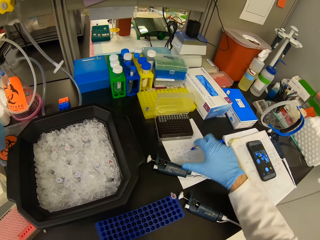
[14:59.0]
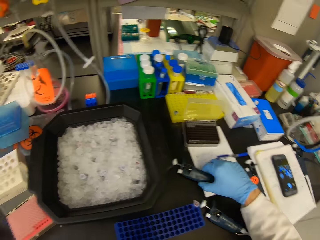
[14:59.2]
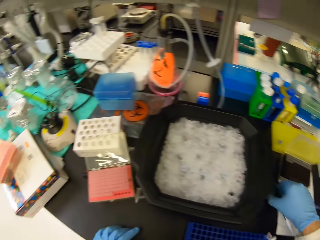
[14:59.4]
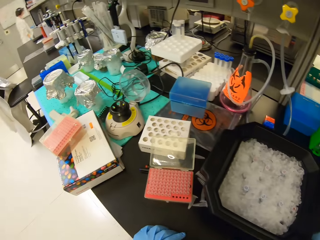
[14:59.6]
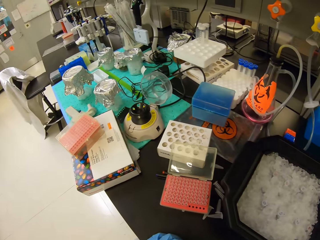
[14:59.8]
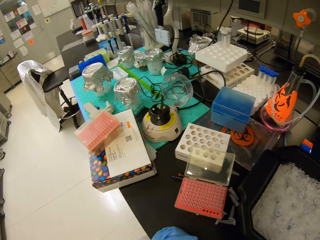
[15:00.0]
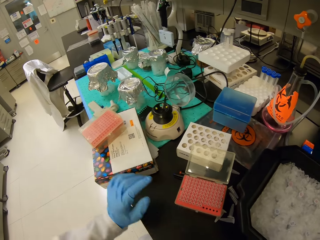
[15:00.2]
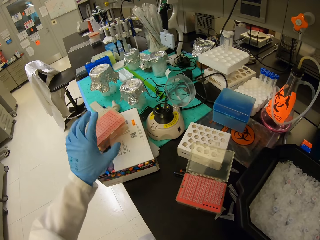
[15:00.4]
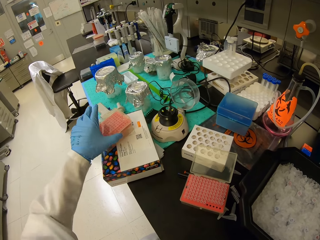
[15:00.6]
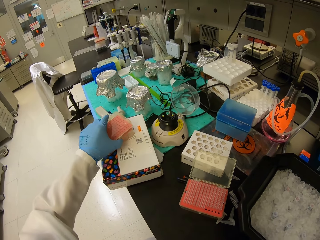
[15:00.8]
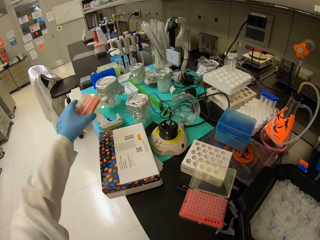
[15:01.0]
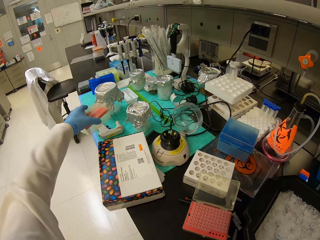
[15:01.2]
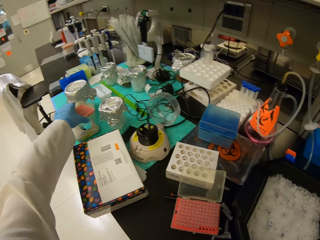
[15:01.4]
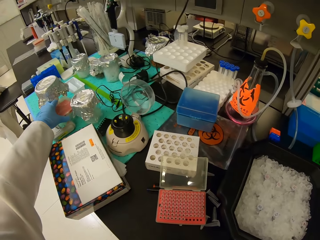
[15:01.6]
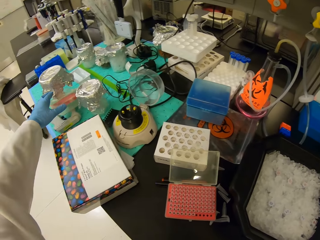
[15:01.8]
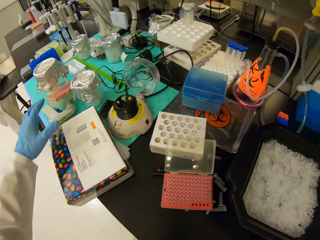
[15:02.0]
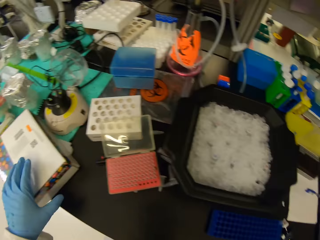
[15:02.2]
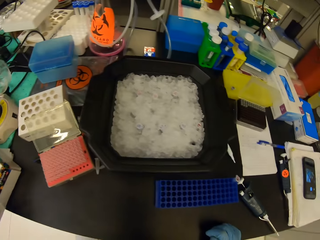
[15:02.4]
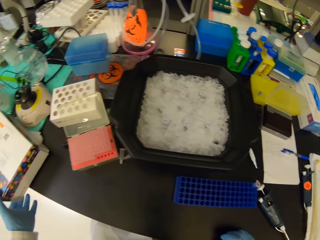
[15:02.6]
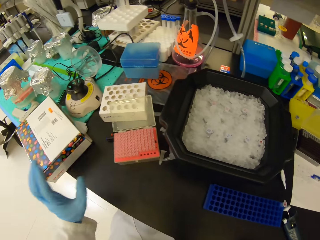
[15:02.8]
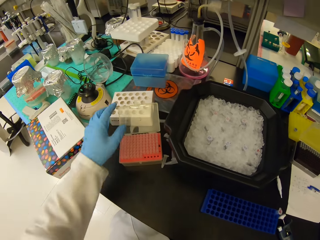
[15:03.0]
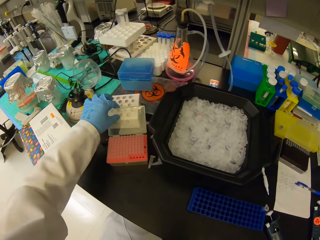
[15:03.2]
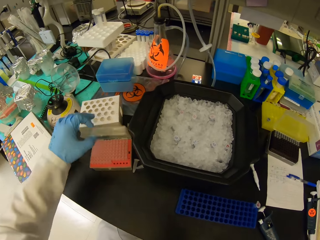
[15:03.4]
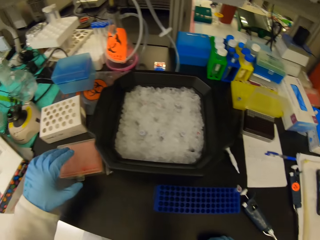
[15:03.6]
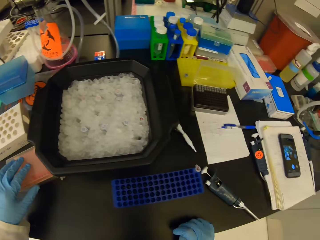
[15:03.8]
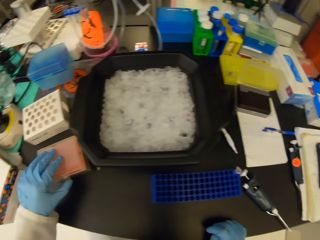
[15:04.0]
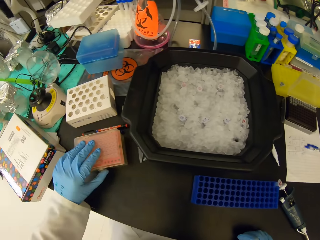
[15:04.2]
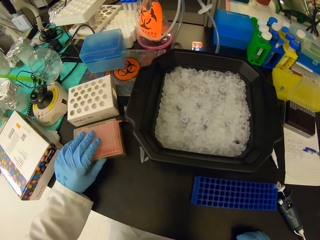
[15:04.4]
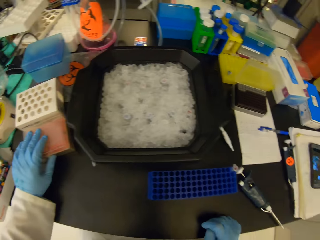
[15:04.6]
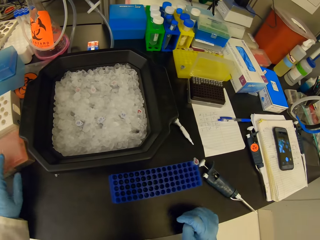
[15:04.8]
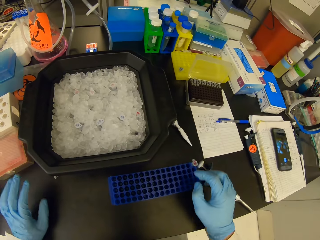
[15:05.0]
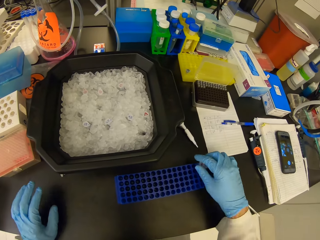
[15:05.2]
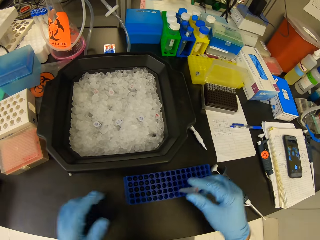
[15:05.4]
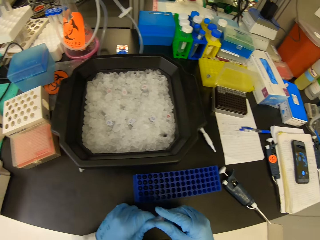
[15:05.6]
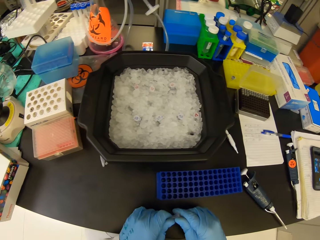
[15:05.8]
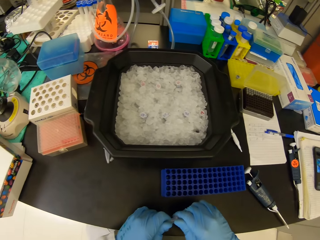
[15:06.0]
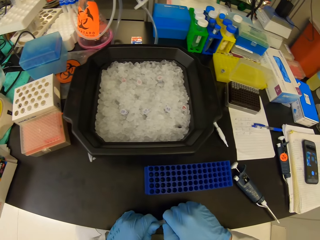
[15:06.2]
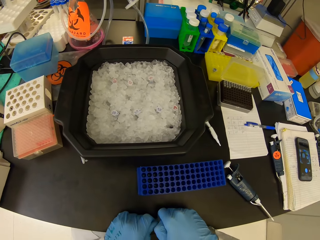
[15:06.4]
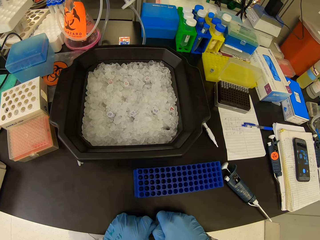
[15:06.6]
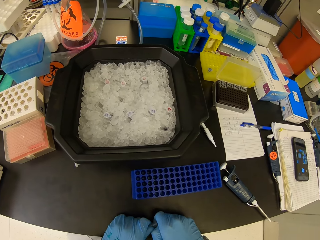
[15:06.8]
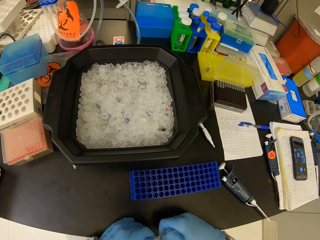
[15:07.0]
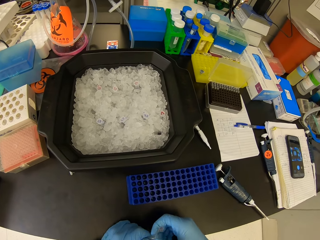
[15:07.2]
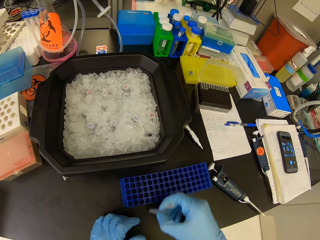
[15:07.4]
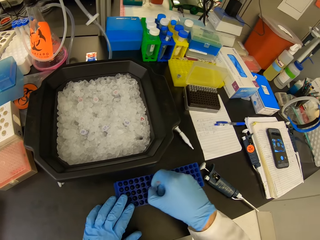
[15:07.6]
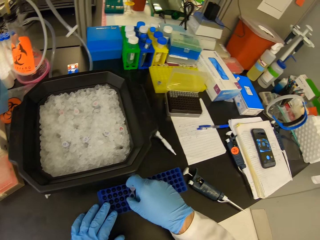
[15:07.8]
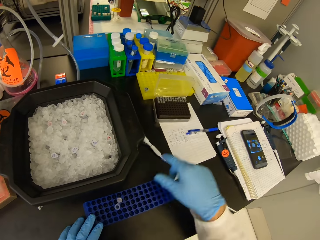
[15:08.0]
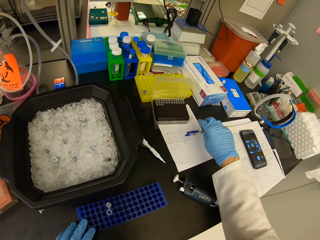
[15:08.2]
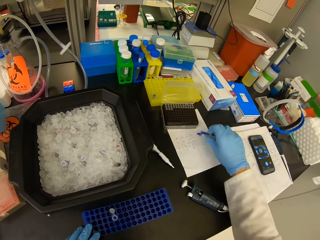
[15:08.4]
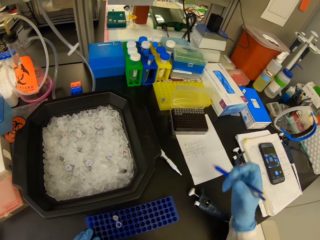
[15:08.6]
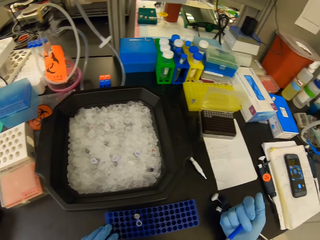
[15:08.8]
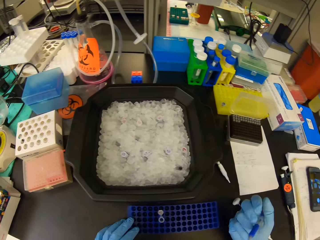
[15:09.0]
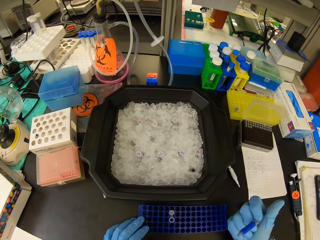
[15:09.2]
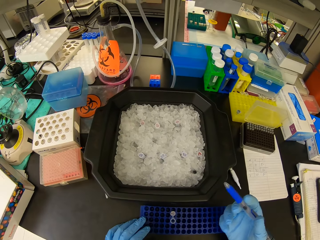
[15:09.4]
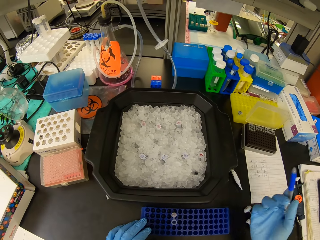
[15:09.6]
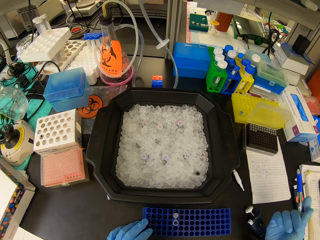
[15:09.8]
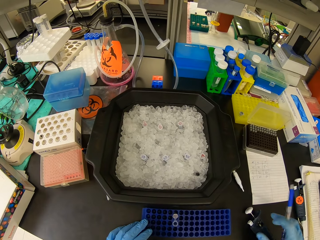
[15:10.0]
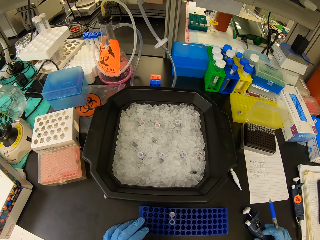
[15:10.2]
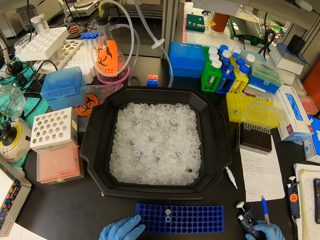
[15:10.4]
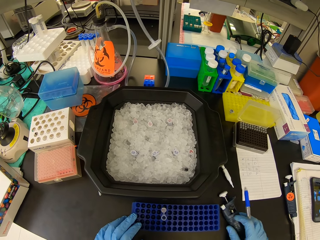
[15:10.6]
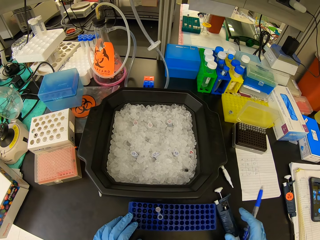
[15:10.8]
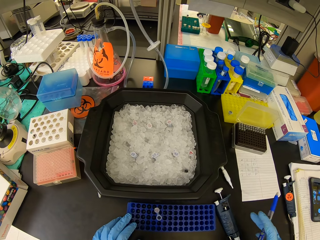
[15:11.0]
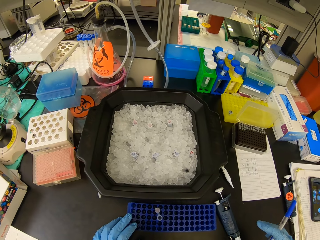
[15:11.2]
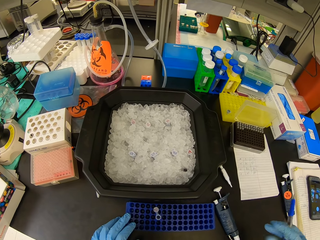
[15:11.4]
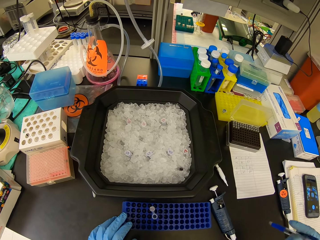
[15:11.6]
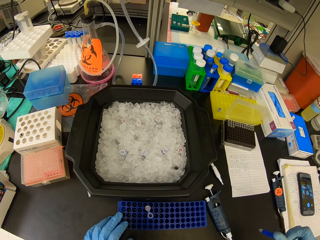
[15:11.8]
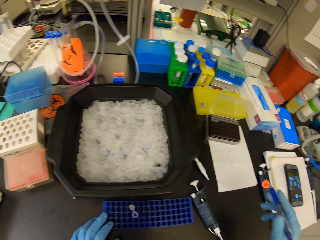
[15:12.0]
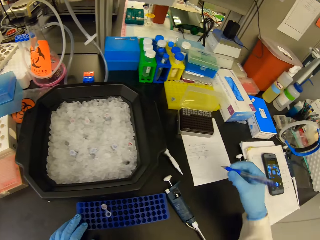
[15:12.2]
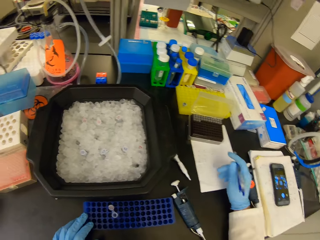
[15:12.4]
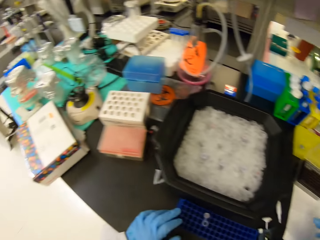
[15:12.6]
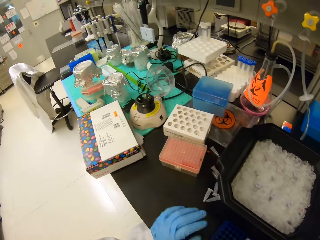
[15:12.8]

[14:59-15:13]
The camera wearer puts the pen on the table. They pick up the syringe from the table. They lift up a plastic box or tray cell. They put the tray cell aside. They place the plastic storage box on the table. They close the plastic storage box on the table. They pick a test tube from the rack. They open the test tube cover. They place the test tube on the rack. They pick the pen on the table. They move the syringe on the table.

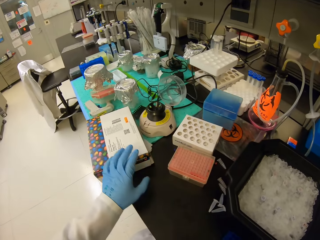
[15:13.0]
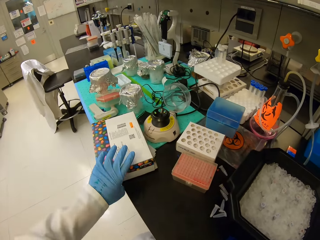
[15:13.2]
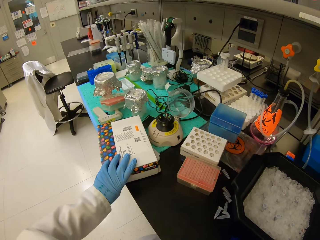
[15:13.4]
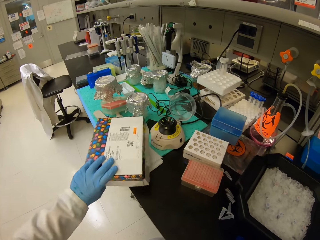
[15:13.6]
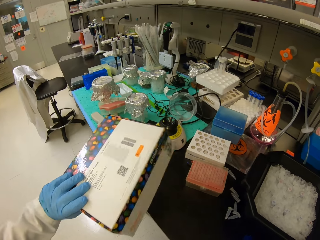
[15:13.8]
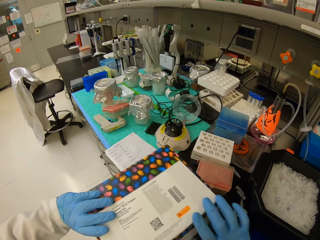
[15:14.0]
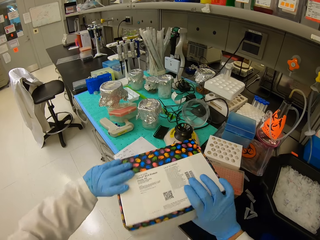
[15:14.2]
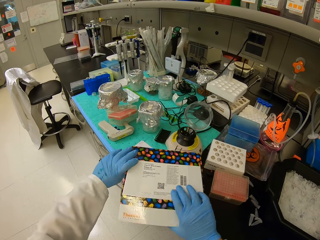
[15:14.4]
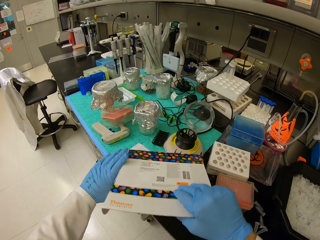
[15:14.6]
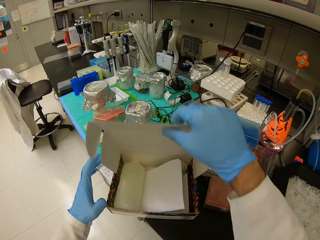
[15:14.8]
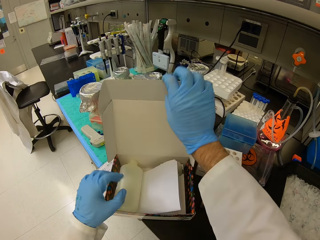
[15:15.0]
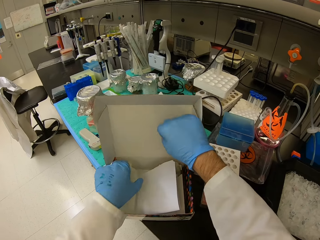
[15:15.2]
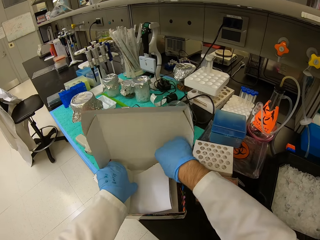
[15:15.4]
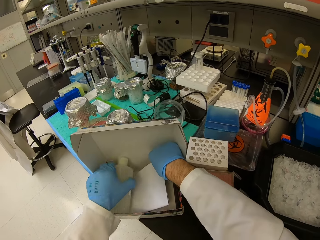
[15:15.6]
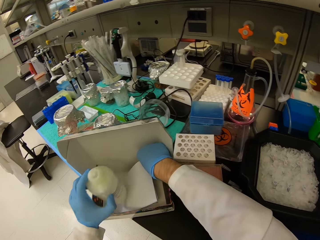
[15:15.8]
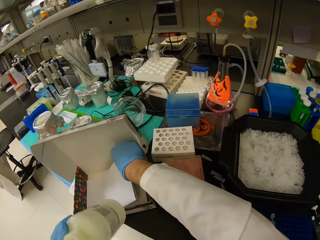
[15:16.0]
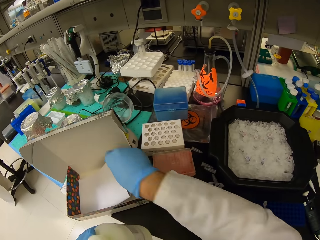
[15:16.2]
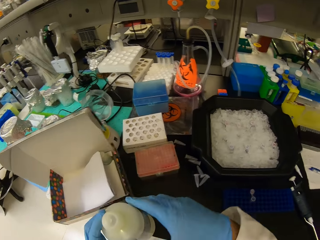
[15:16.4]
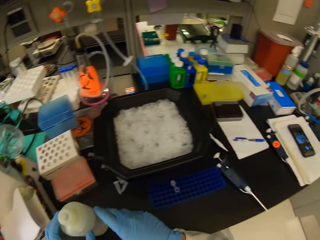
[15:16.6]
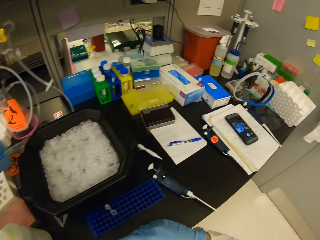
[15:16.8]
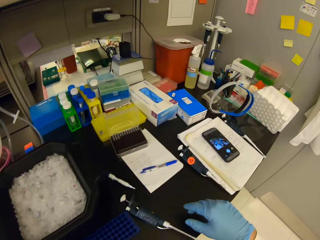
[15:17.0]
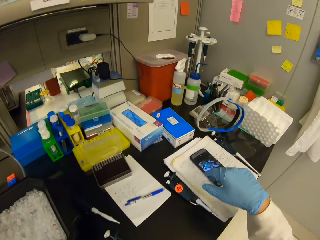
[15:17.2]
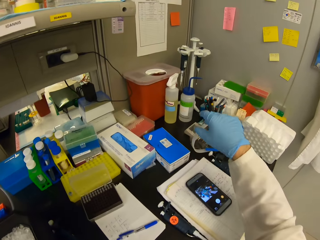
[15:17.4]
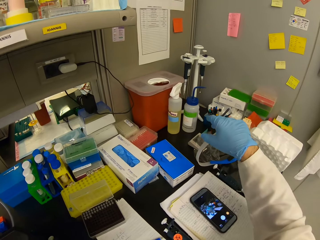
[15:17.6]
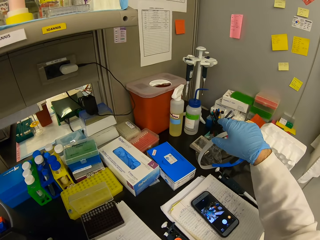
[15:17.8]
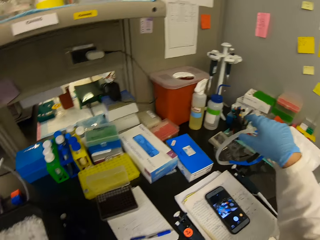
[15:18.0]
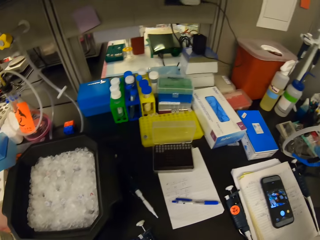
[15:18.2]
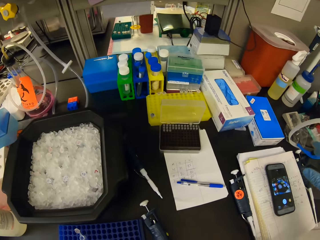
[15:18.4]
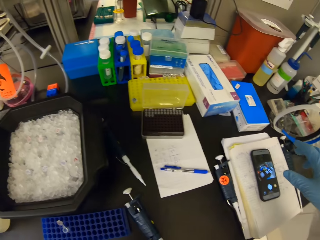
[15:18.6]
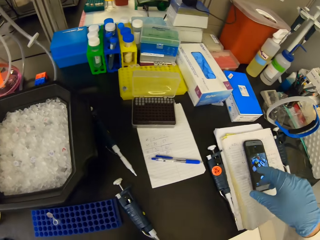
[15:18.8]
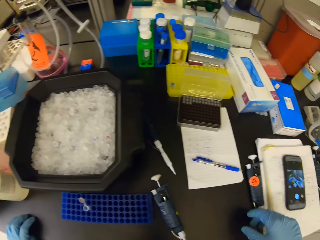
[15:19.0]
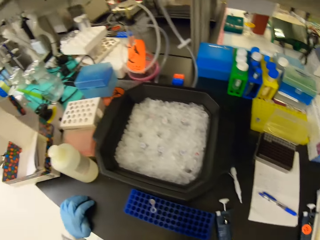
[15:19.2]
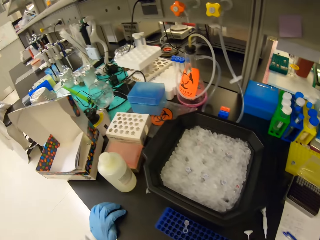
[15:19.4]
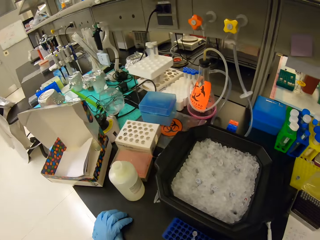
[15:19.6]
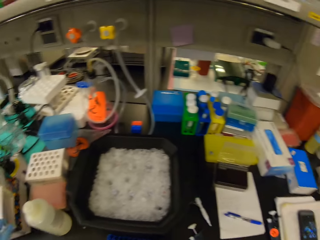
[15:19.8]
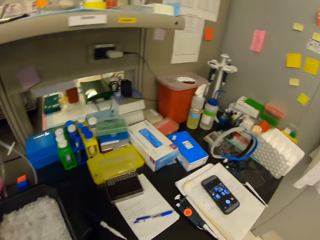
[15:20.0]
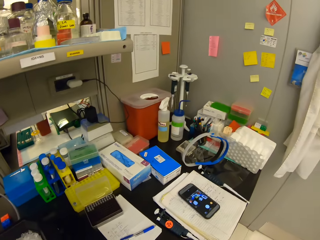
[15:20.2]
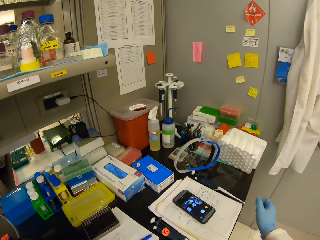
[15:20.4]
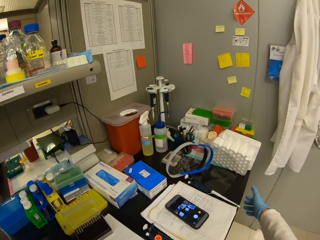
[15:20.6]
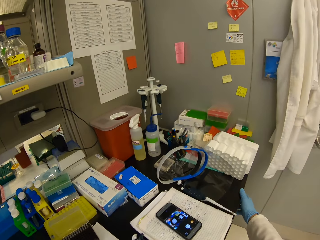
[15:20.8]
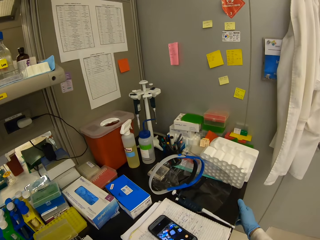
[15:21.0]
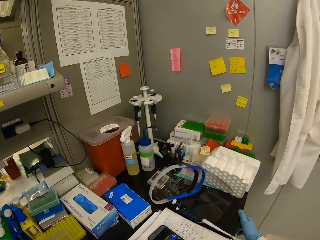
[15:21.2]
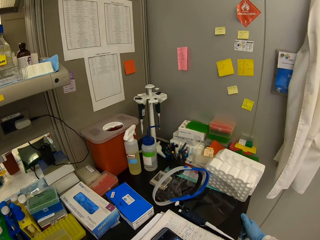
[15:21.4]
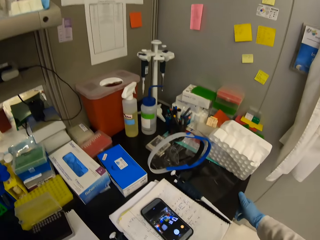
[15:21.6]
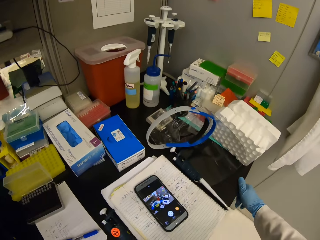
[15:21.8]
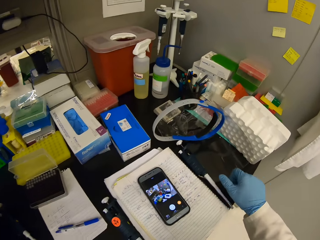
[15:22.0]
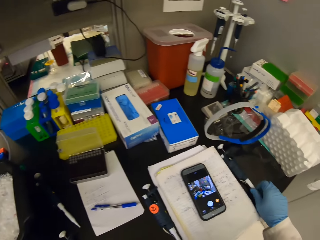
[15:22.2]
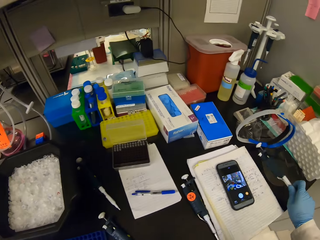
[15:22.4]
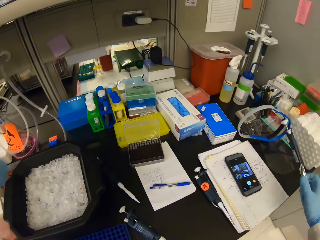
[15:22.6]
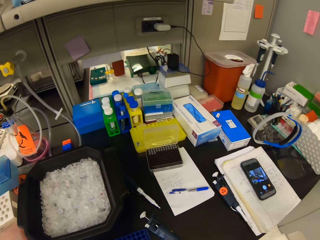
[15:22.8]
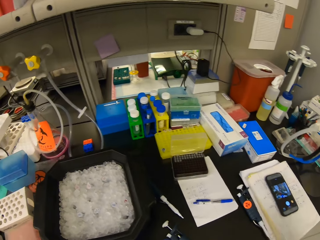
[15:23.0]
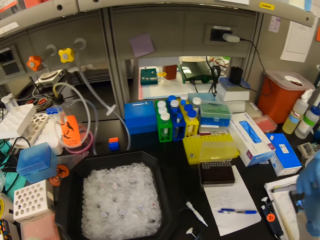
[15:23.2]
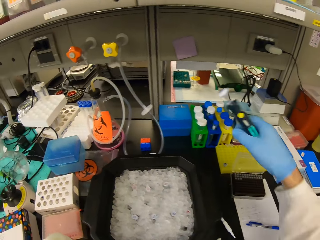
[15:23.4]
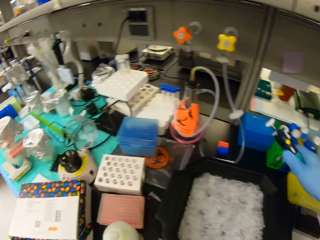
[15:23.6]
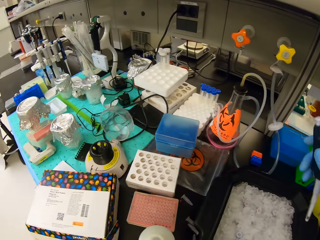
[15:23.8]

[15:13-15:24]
The camera wearer holds the box on the table with the left hand. They lift up the box. They place the box on the table. They open the box. They pick a plastic bottle in the box with the left hand. They place the plastic bottle on the table. They look around the table. They lift up a syringe on the table with the right hand.
